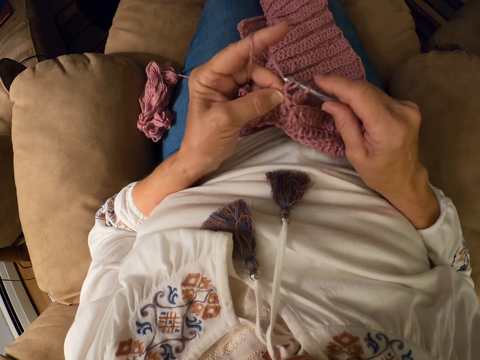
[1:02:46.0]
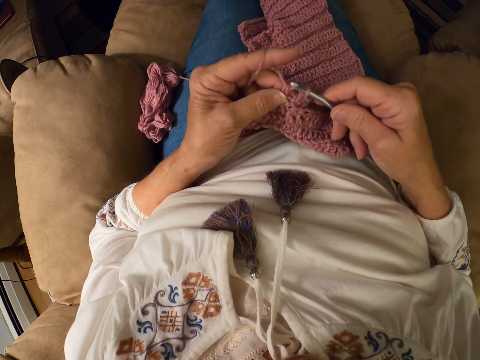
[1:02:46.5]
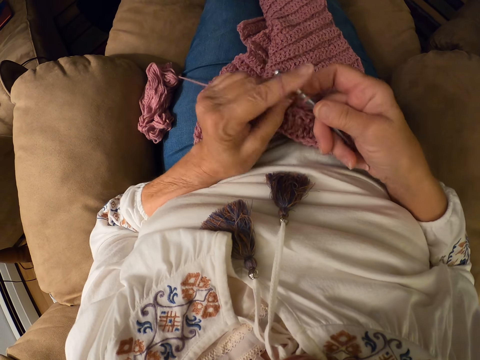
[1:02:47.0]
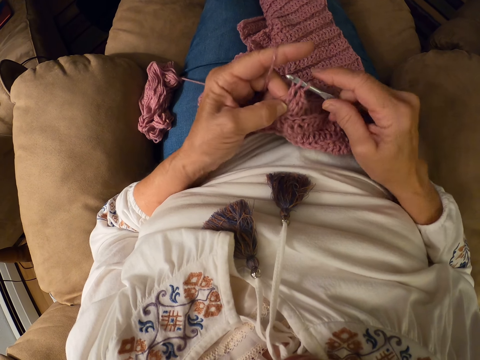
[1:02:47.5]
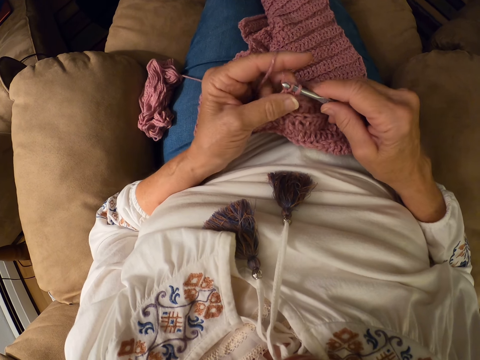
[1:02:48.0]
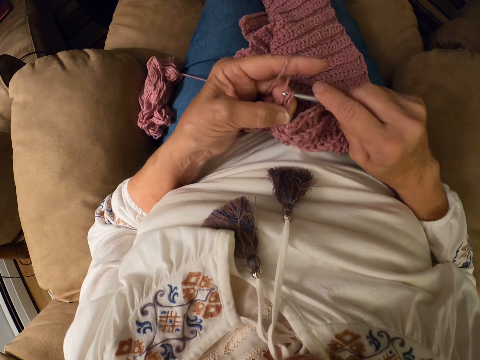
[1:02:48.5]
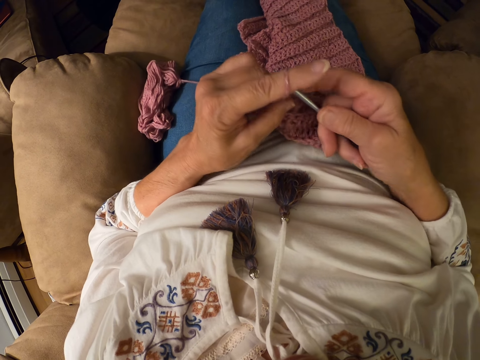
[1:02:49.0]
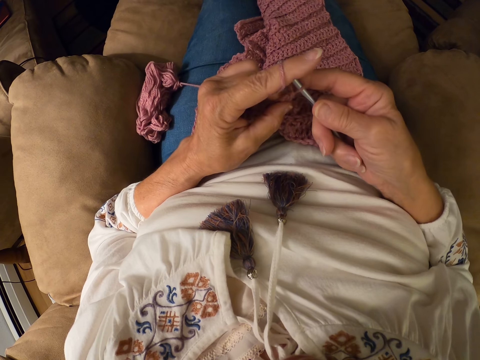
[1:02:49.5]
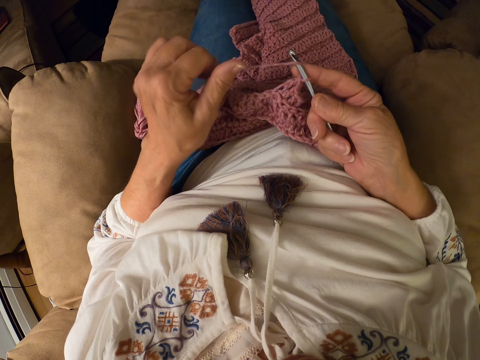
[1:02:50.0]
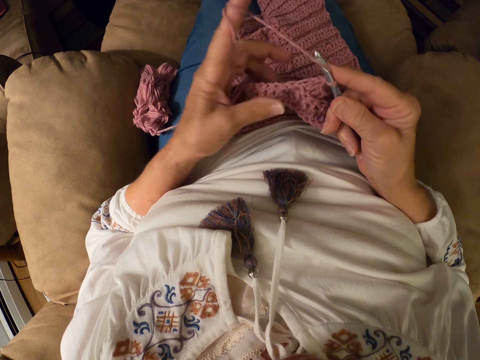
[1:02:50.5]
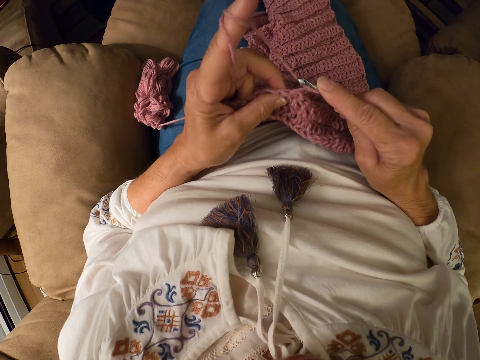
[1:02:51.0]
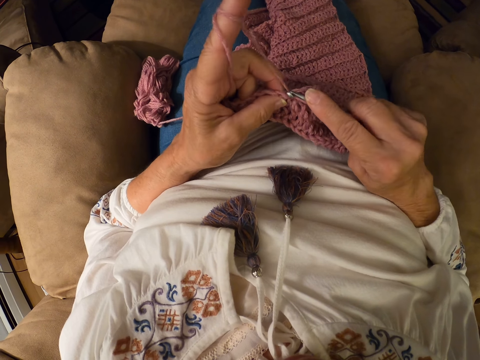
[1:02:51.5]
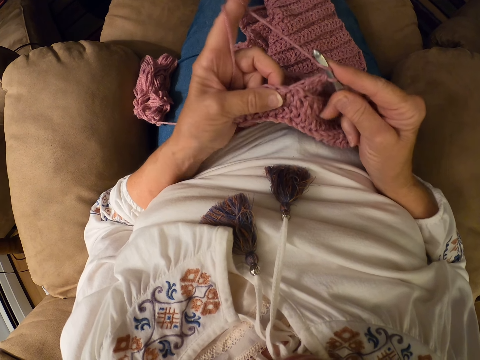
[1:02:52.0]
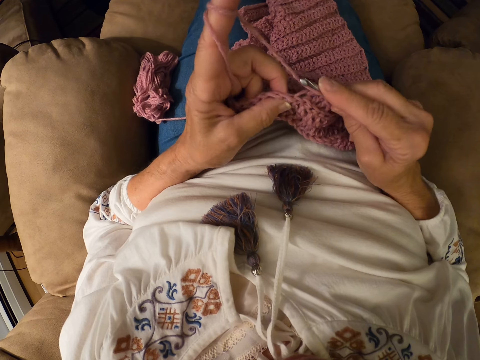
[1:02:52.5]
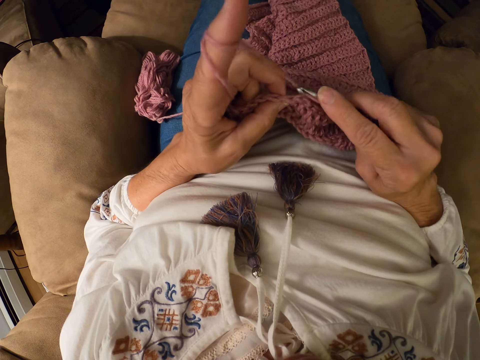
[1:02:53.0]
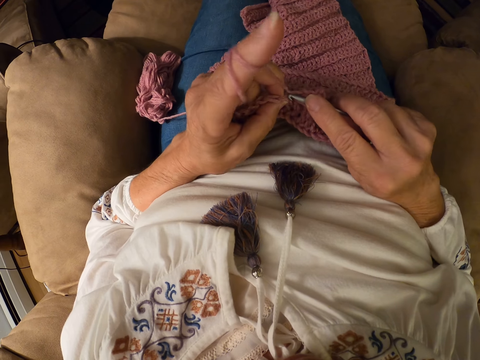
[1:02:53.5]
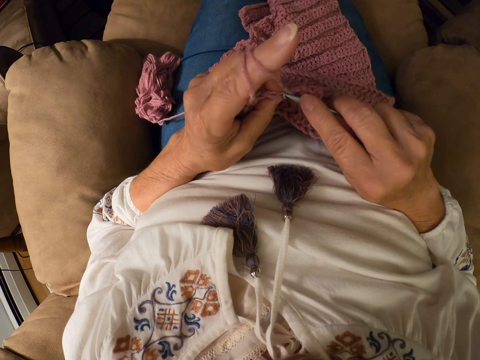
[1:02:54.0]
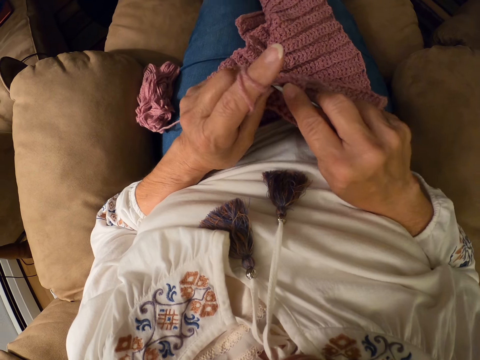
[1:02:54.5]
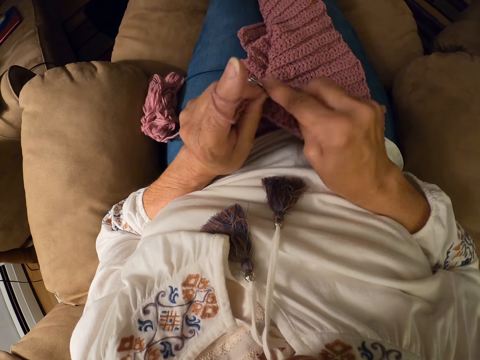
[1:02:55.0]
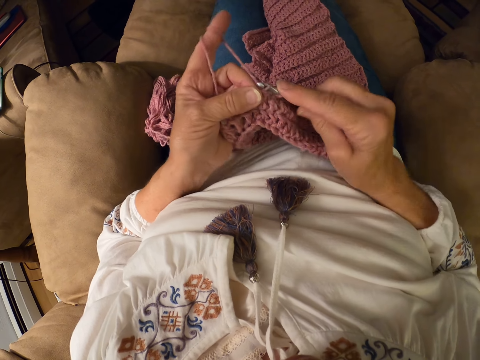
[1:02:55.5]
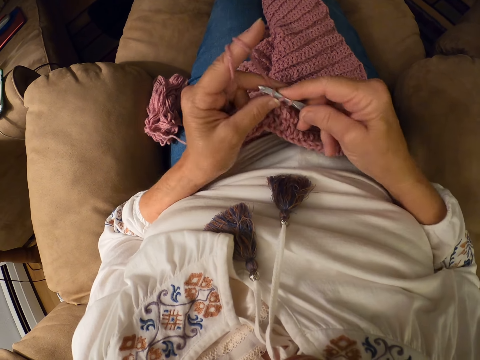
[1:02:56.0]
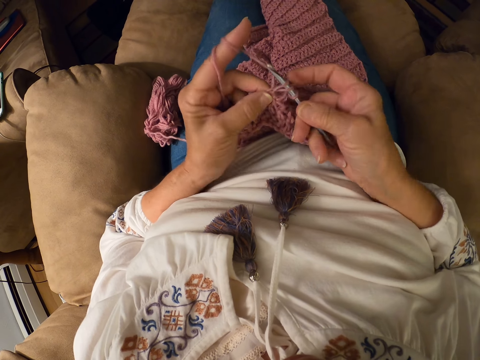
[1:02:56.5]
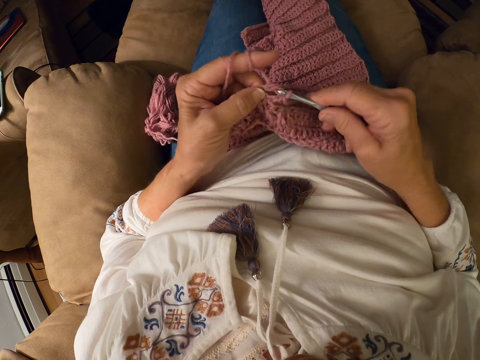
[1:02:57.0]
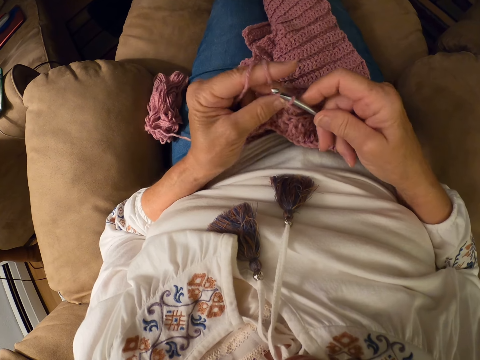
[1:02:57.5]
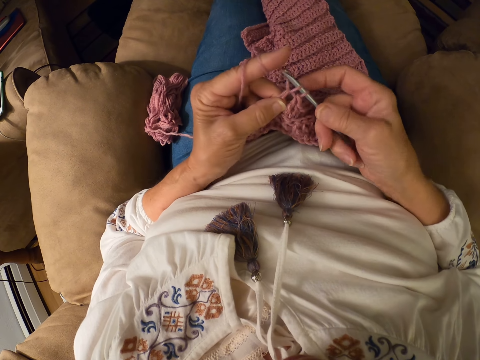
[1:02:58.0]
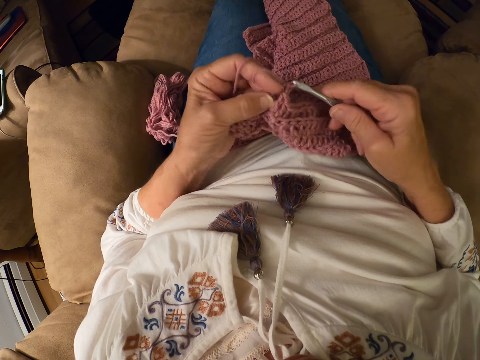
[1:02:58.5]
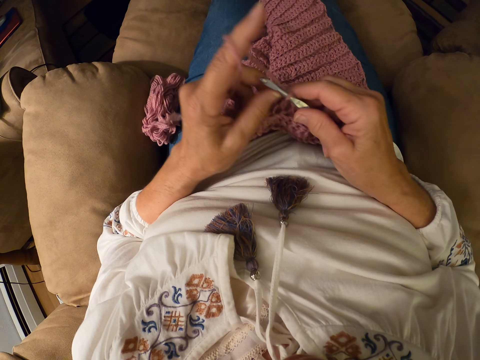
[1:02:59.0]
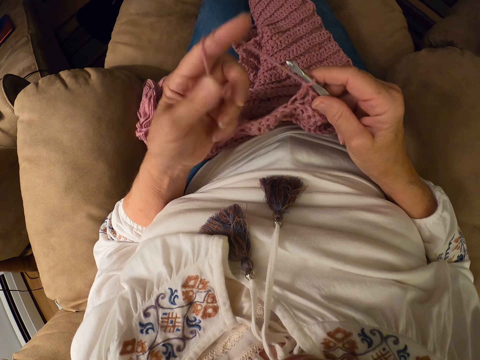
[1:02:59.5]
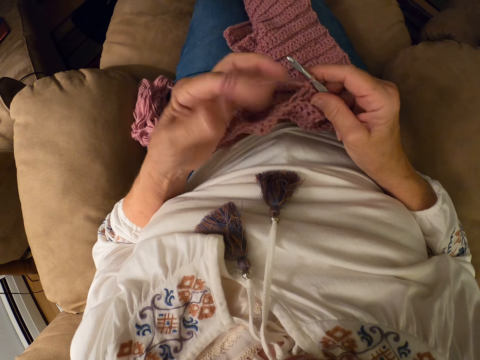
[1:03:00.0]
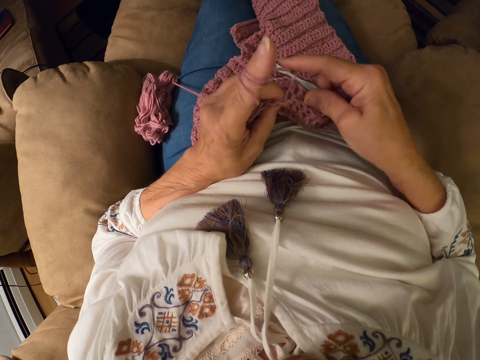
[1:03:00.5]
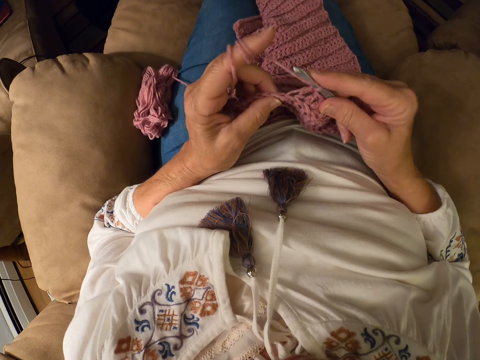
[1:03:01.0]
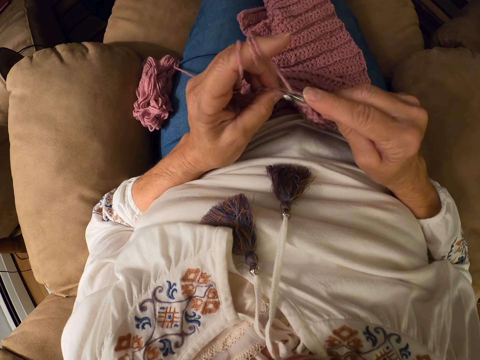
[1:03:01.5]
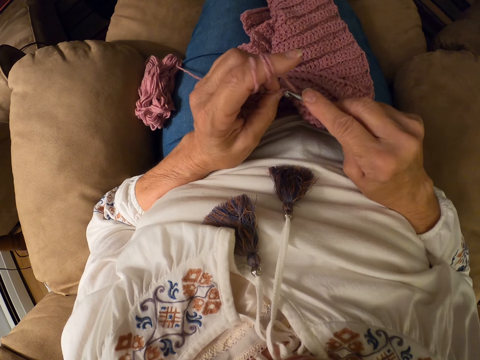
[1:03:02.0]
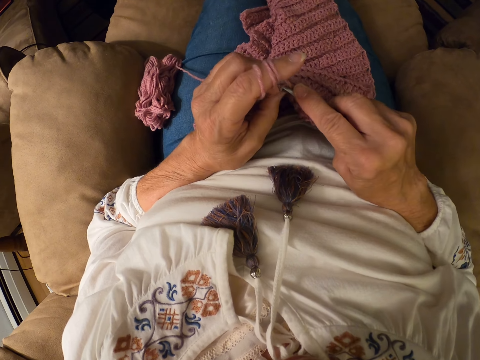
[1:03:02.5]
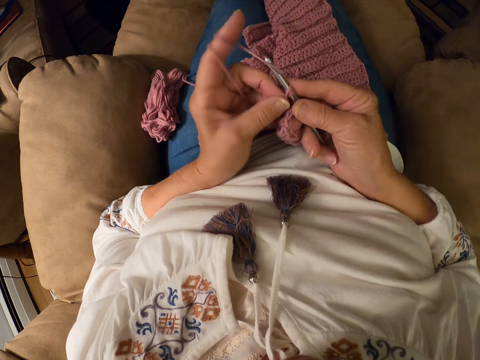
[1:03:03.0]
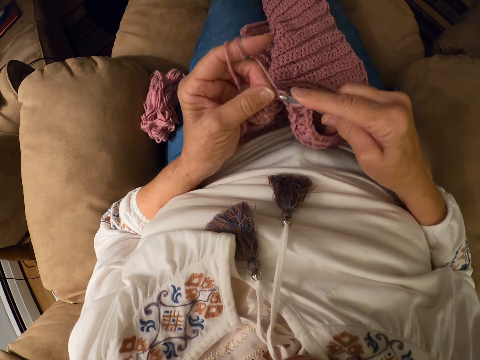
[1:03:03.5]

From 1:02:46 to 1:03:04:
The camera wearer touches the scarf. She winds the yarn on her left index finger. She touches the scarf. She crochets the yarn with the crochet hook. She passes the scarf to the right hand. She winds the yarn on her left index finger. She touches the scarf. She crochets the yarn with the crochet hook.

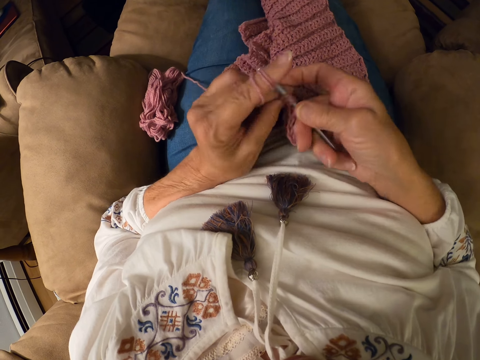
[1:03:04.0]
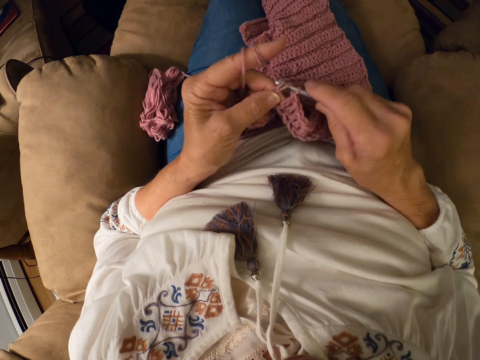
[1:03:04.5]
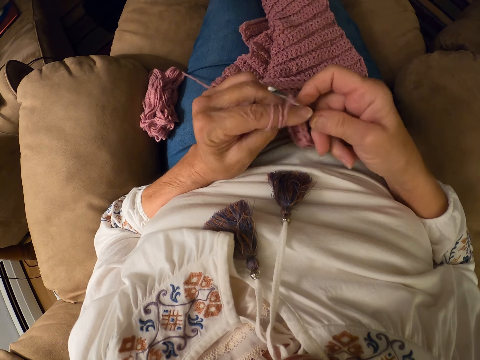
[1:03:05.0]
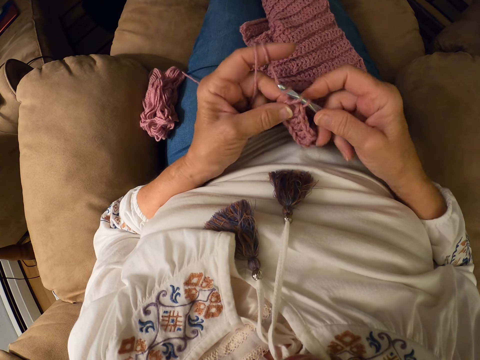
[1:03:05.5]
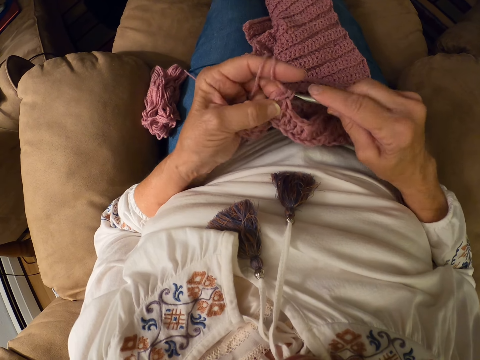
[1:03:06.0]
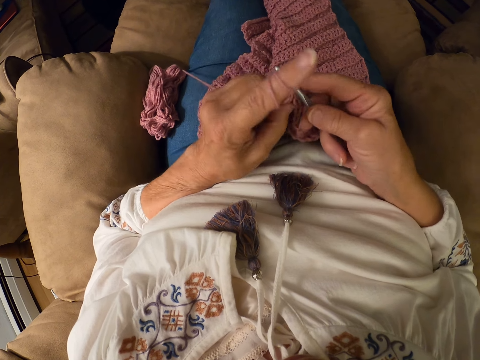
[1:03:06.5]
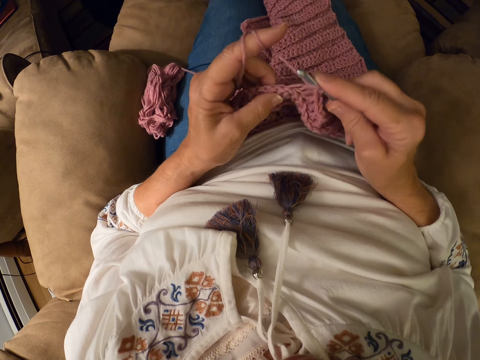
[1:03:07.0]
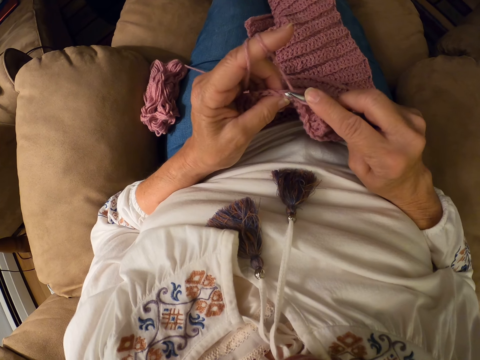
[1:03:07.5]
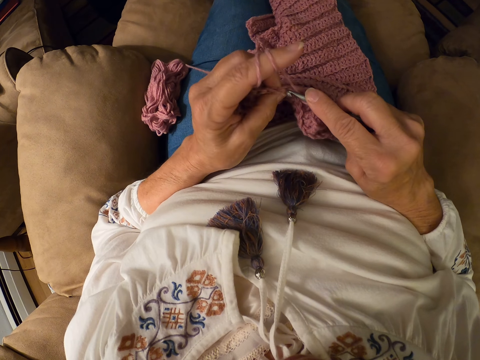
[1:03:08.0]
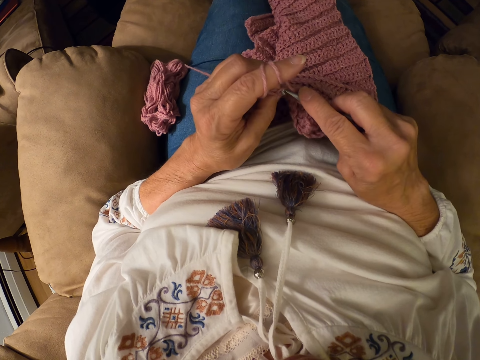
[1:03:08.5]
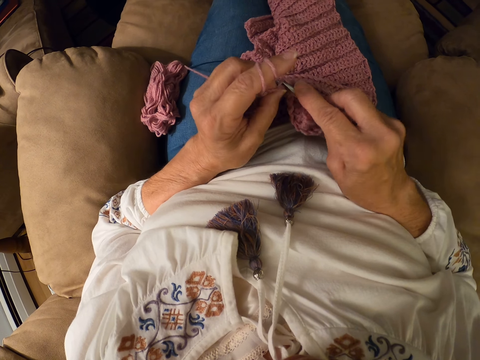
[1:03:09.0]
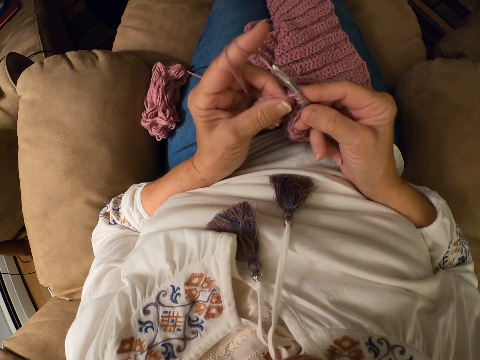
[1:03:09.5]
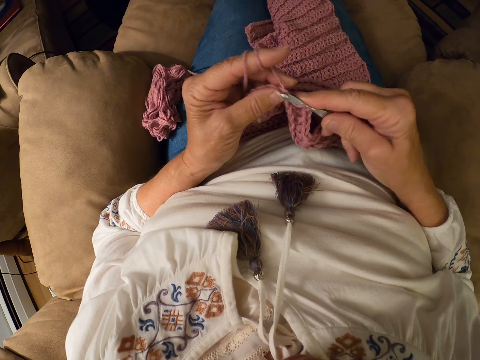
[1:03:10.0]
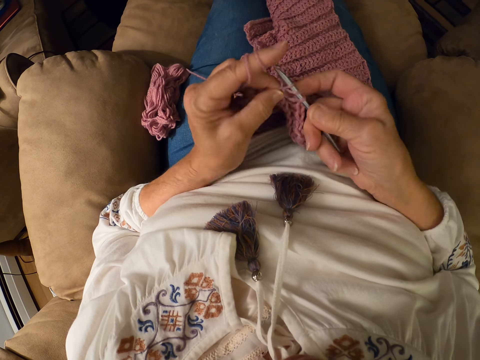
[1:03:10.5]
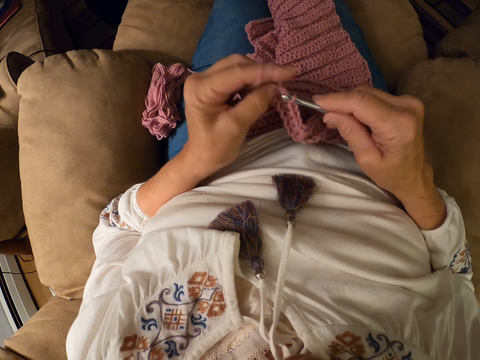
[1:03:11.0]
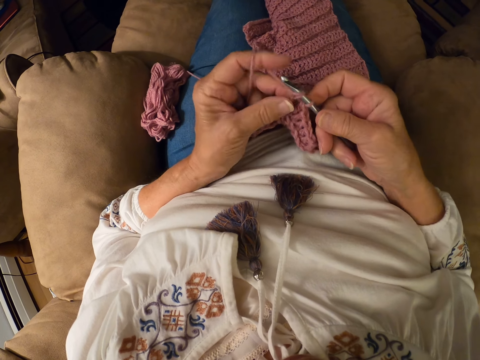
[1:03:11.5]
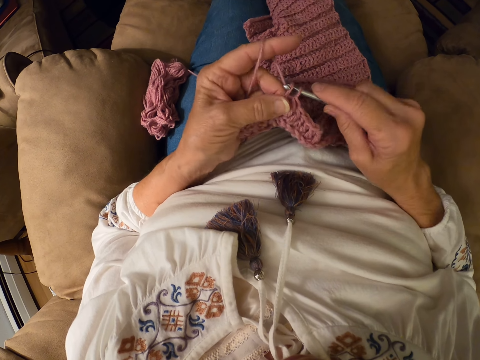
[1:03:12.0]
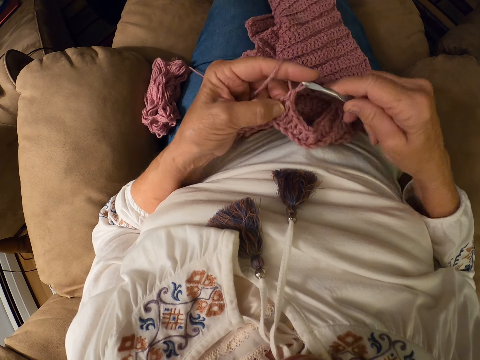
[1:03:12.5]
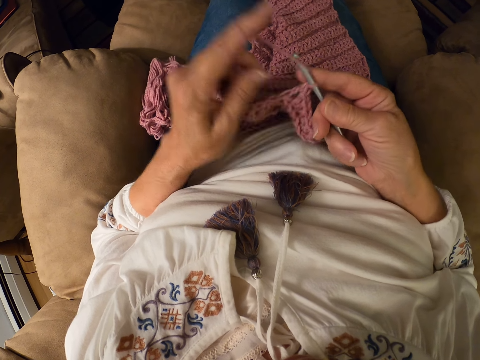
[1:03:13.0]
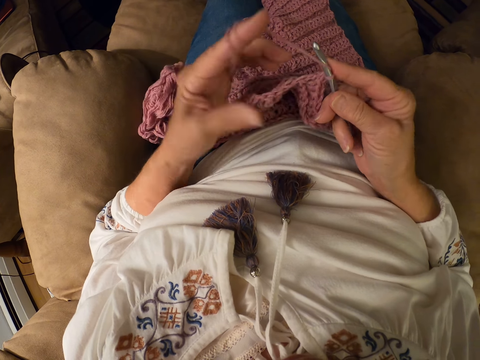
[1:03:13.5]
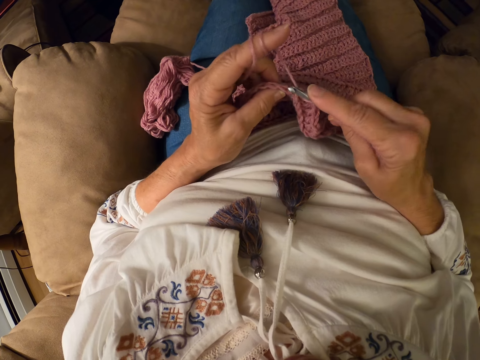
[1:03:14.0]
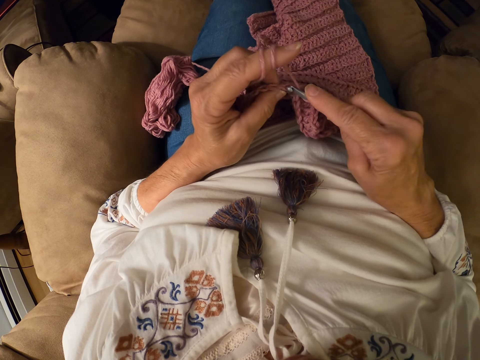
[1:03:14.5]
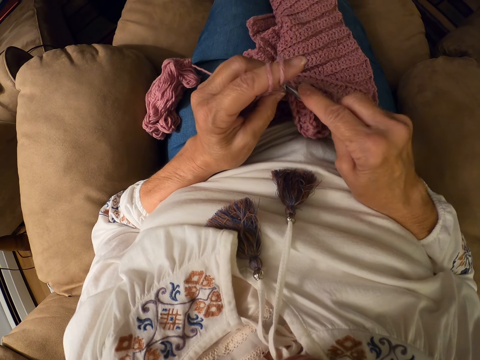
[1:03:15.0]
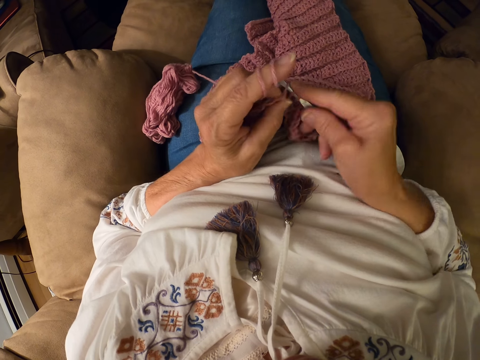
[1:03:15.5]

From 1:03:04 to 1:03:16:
The camera wearer winds the yarn or thread on her left index finger. She touches the thread.
